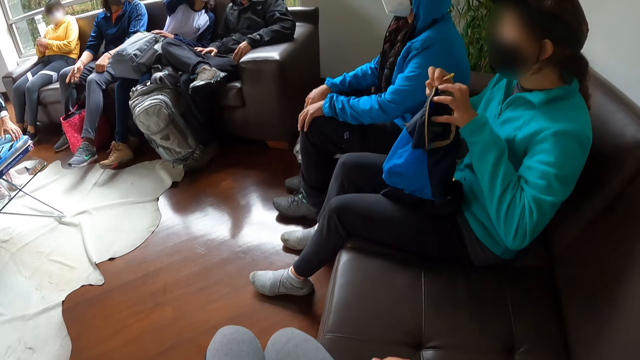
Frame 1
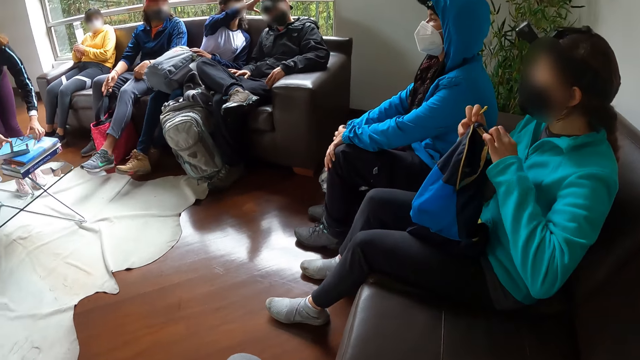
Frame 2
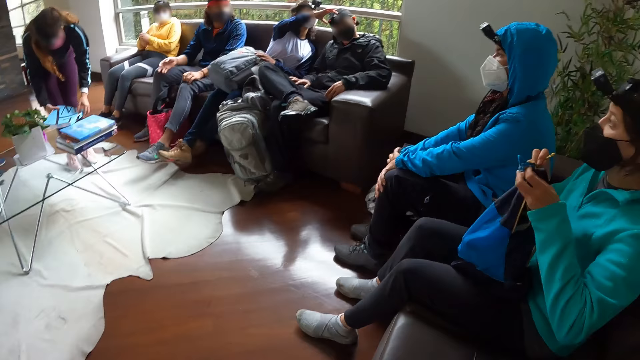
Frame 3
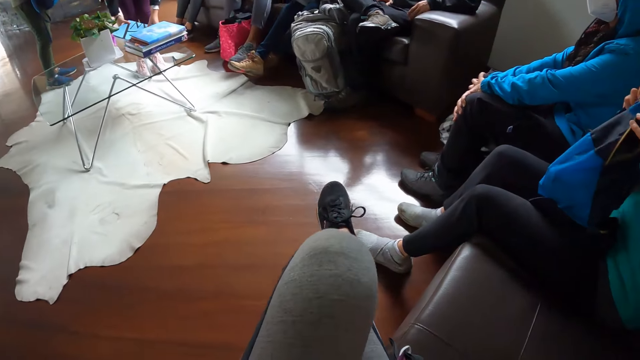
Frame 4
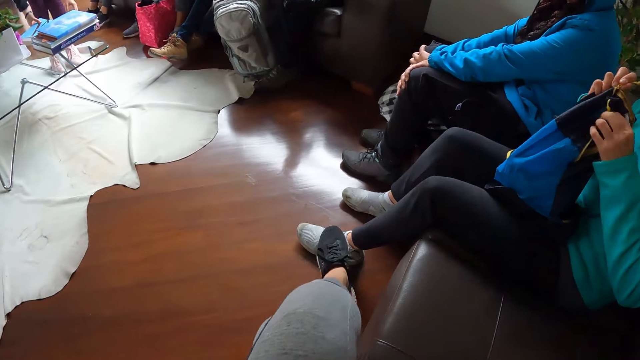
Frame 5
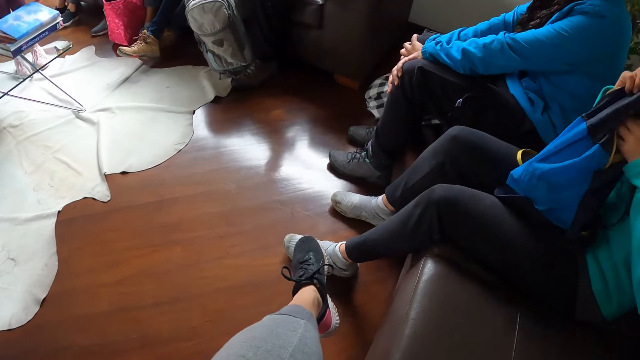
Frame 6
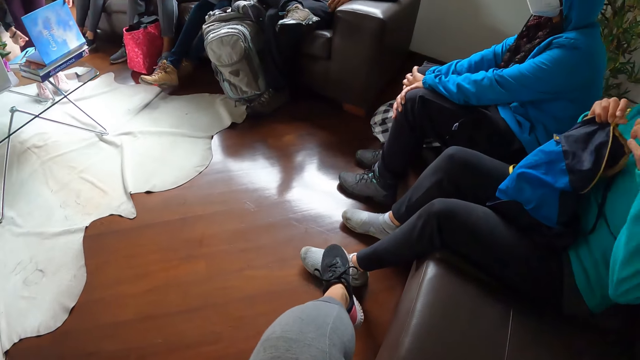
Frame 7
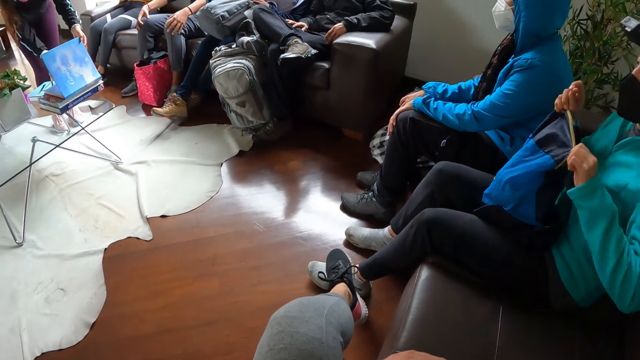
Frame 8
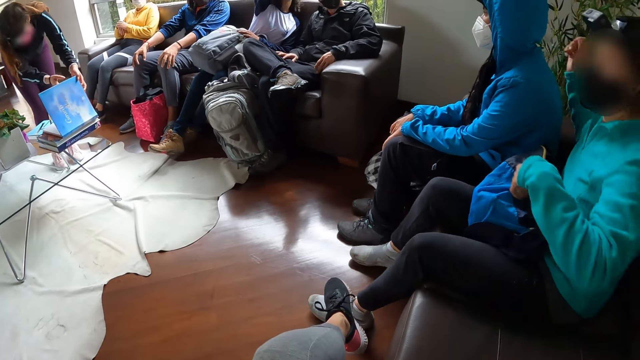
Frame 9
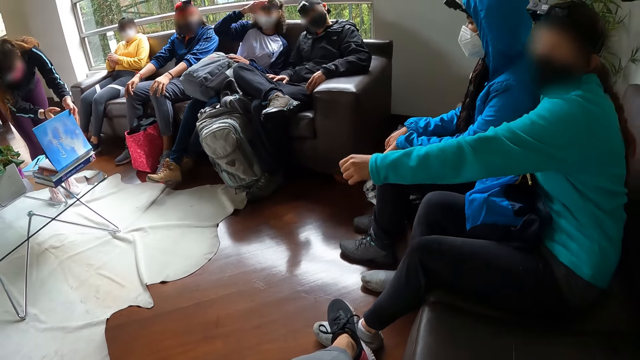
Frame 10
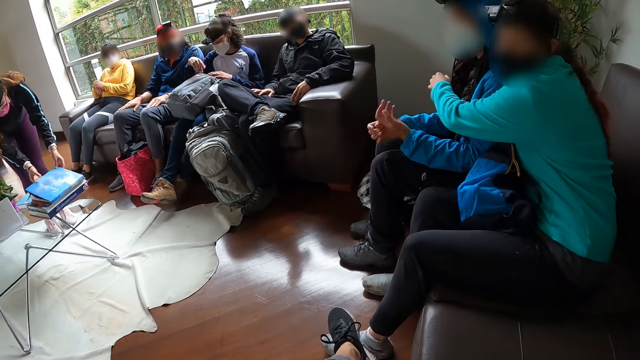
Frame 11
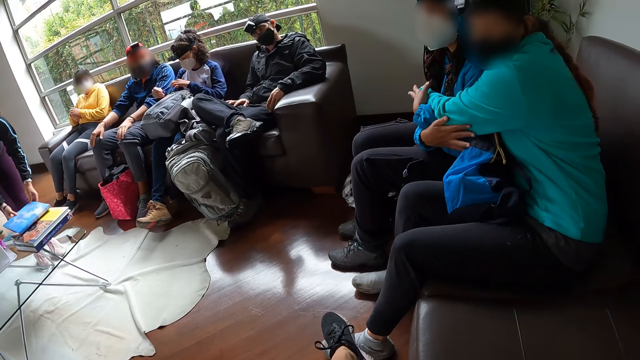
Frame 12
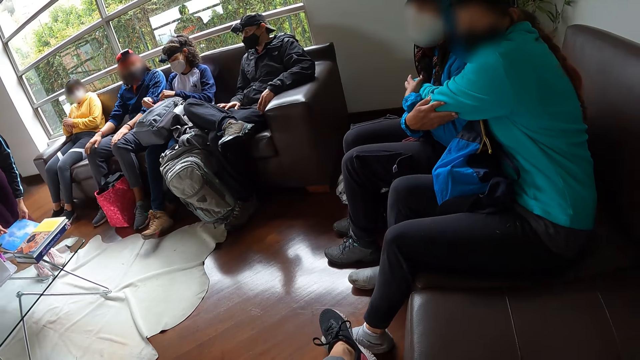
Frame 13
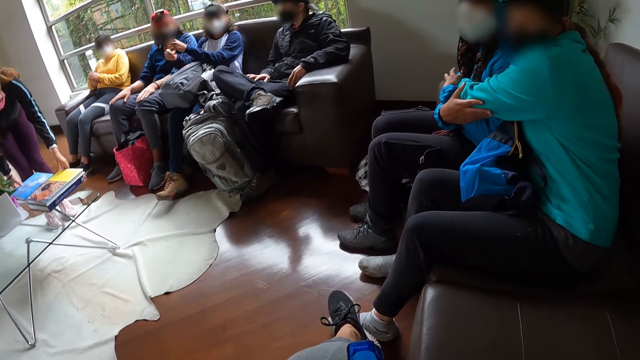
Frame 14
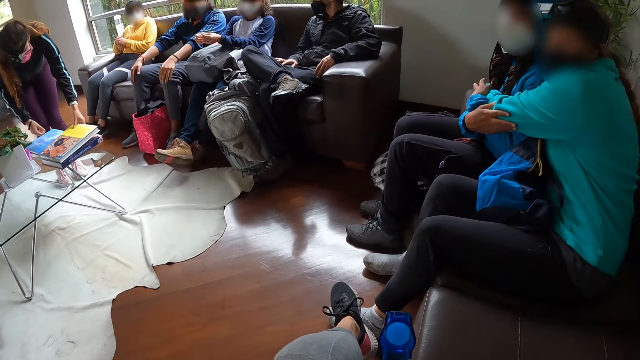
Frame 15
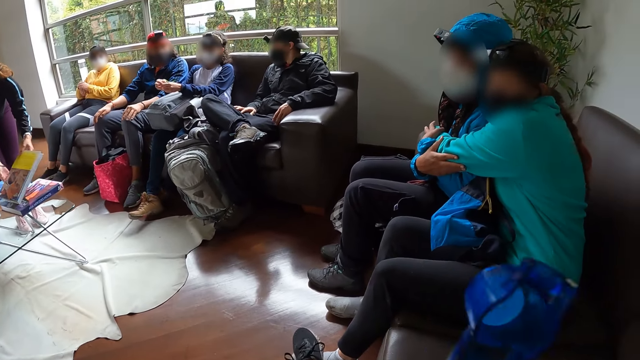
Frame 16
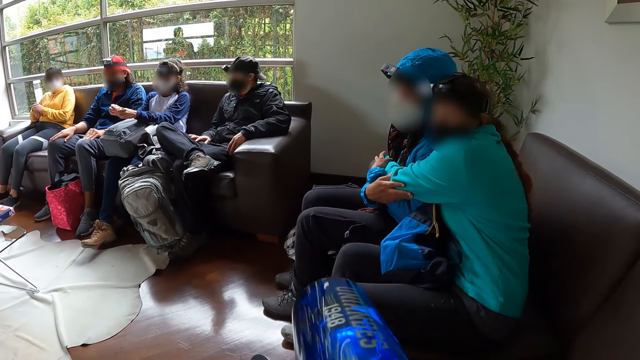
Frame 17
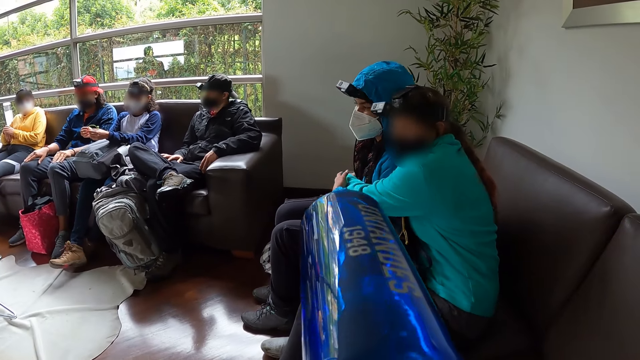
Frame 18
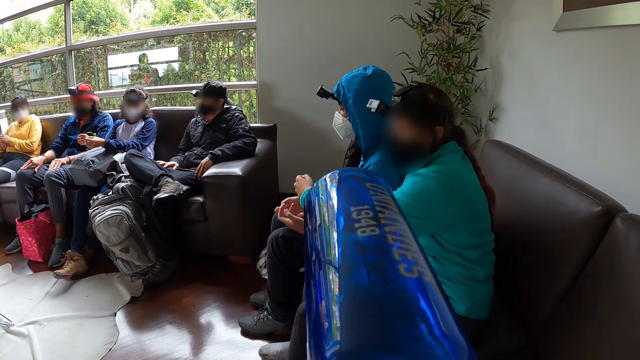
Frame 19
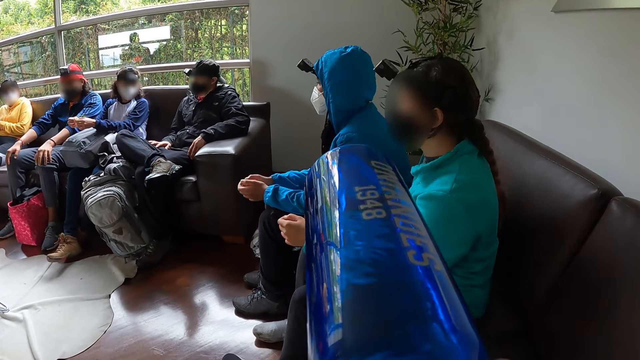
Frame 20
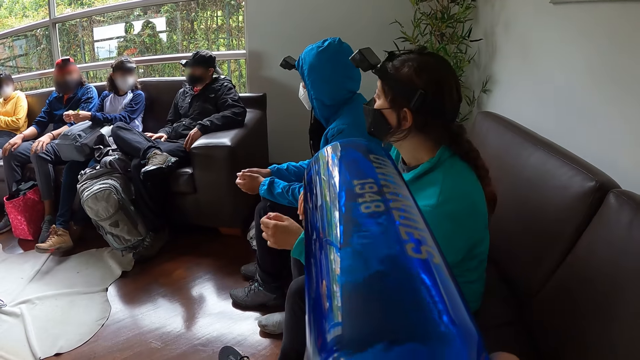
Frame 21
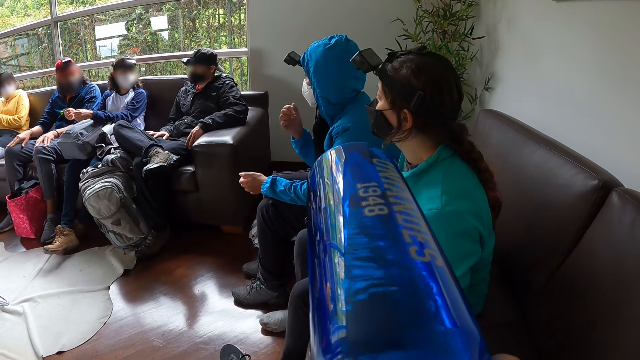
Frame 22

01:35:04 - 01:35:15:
A woman moves a book from a stack of books on a table with both hands. The camera wearer crosses her legs. The woman places the book in her hands on the table. Another woman puts her right hand in the bag. The first woman opens a book on the stack of books on the table with her right hand. The second woman zips the bag with her right hand. A third woman moves her hands on her legs. The first woman flips a page of the book on the stack of books on the table. The second woman hugs a fourth woman. The first woman closes the book on the stack of books on the table with both hands and moves the book from the stack of books on the table to the table with both hands. The fourth woman places her hands on the left hand of the second woman. A fifth woman places her left hand on a bag on her lap. The first woman picks up a book from the stack of books on the table with both hands. The camera wearer drinks water from the bottle of water in her hands.

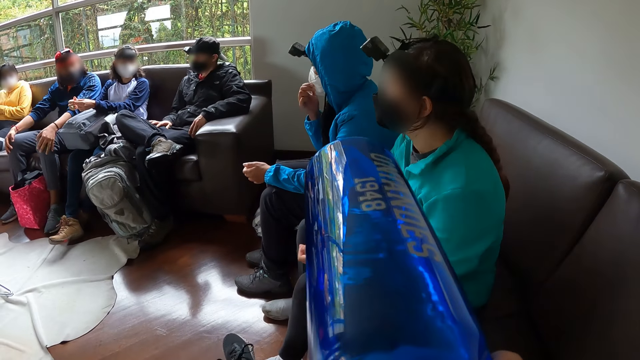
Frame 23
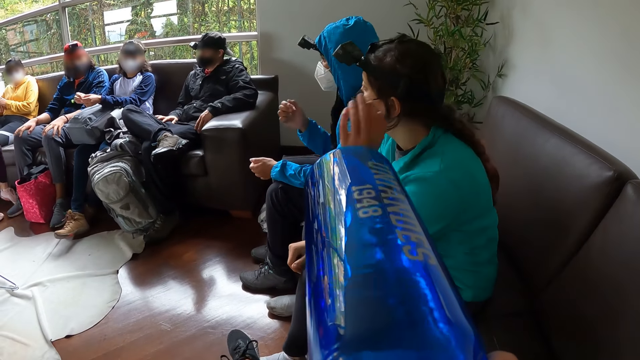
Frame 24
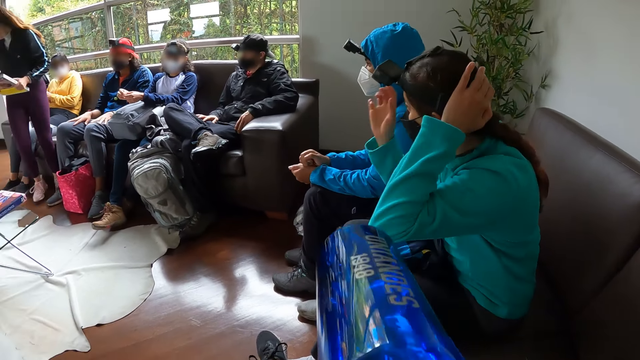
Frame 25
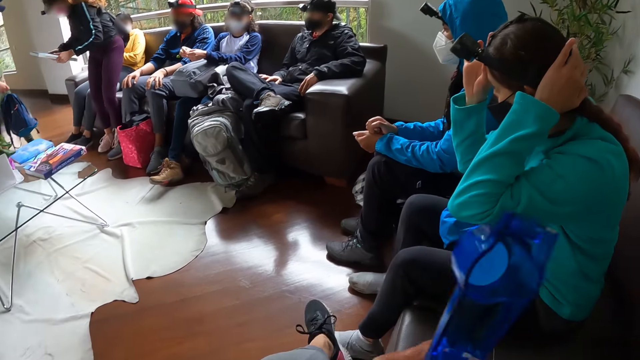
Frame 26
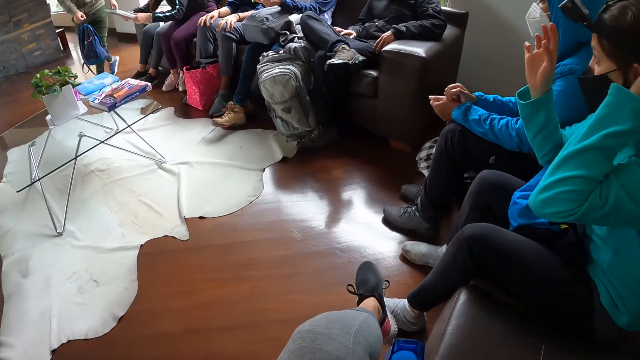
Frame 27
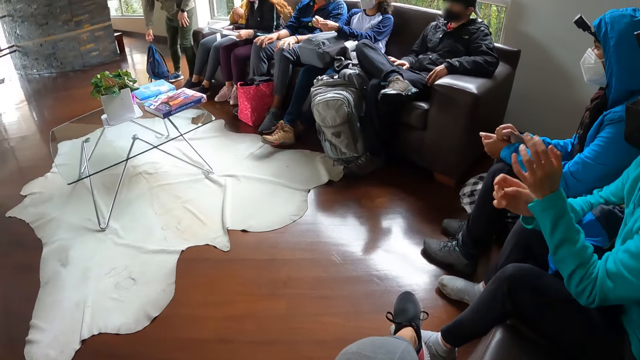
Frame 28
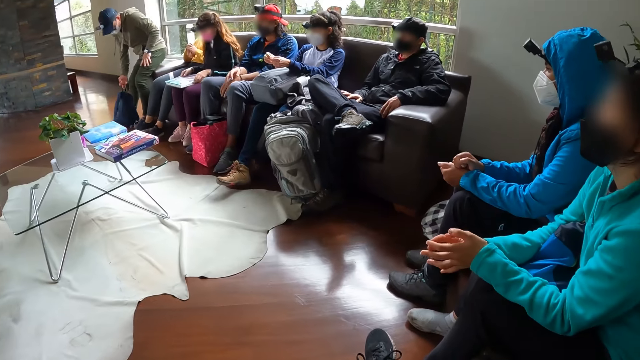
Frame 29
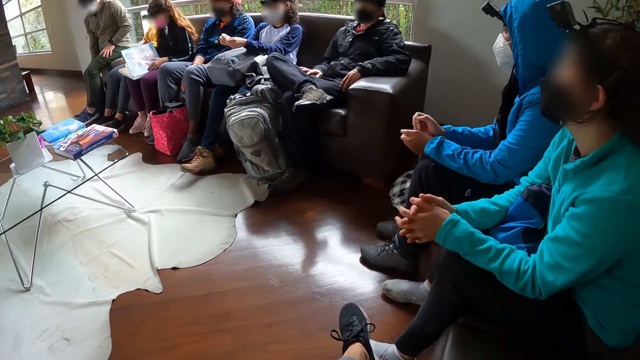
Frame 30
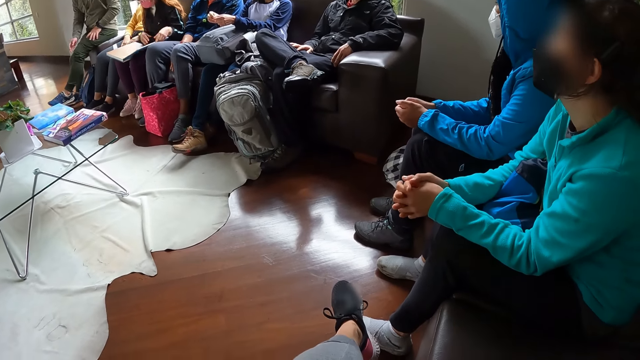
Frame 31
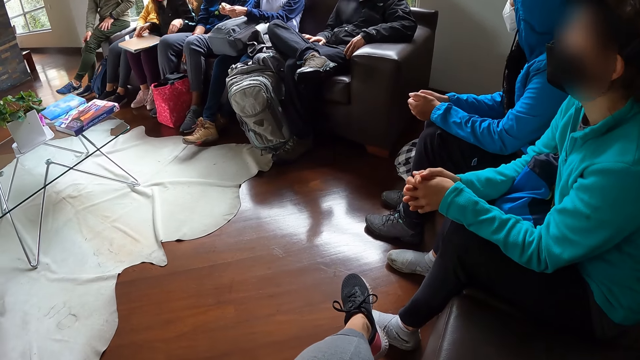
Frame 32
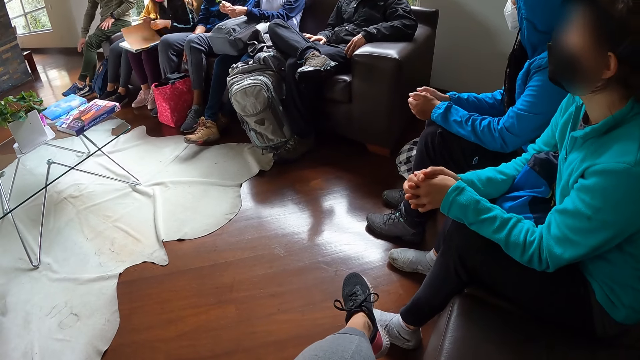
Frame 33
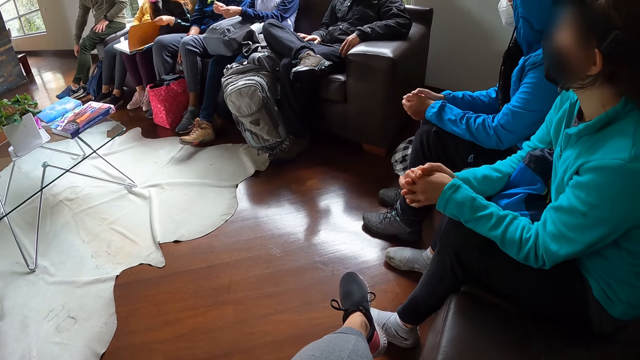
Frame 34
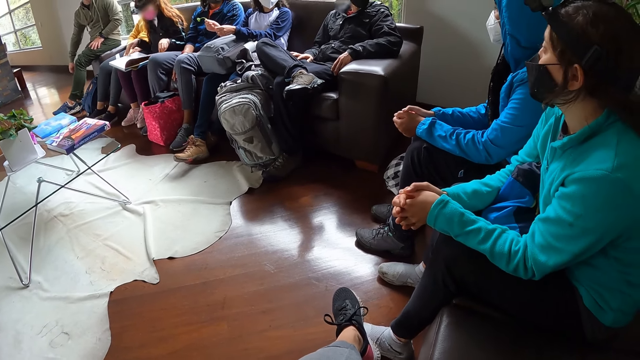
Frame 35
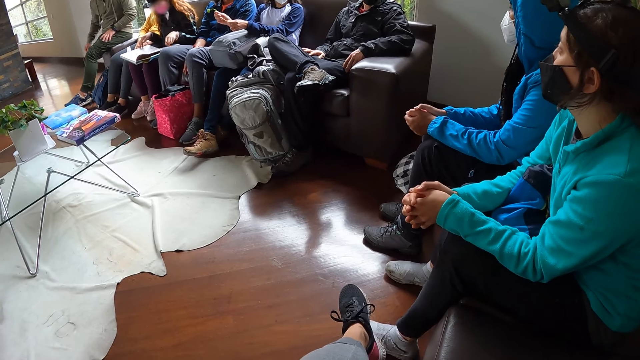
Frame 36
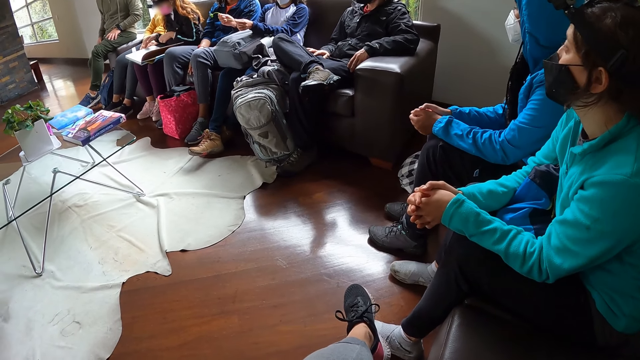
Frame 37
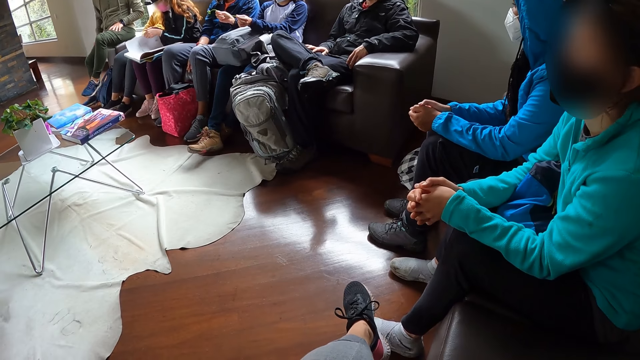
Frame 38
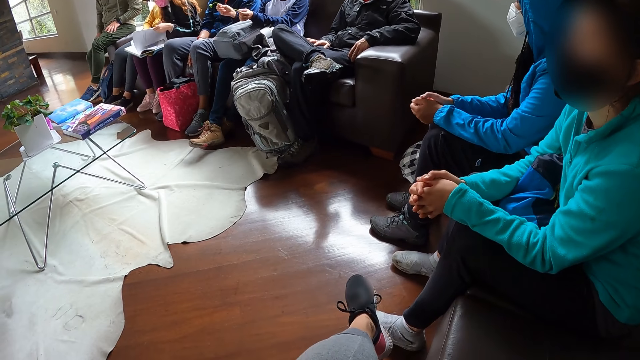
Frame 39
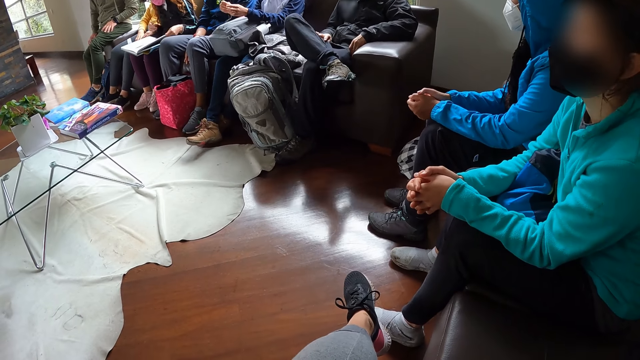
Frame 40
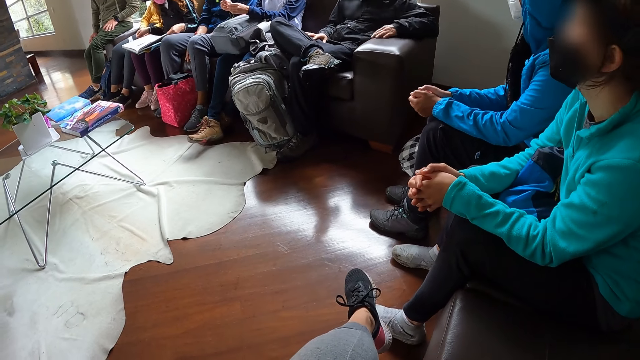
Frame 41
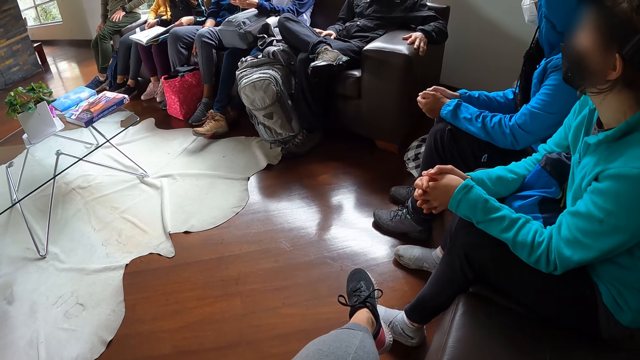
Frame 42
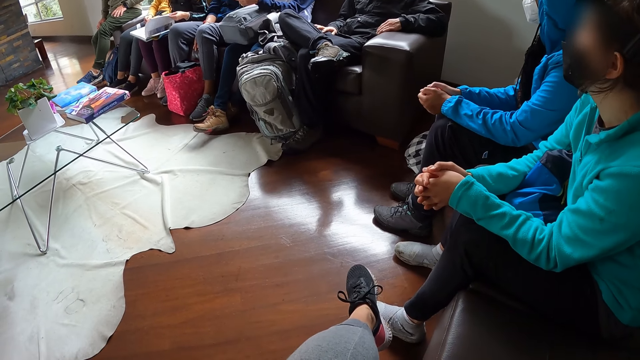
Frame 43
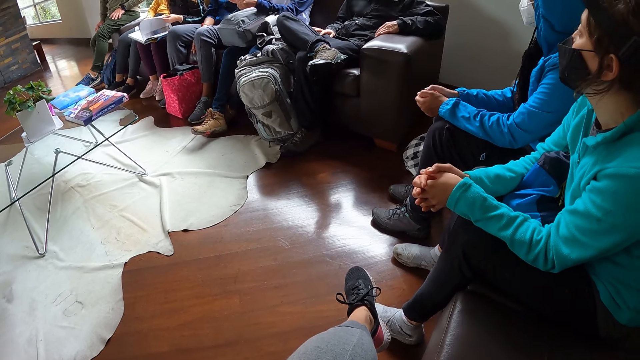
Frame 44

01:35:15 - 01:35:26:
A woman sits on the sofa in the apartment. A man sits on an armrest of the sofa in the apartment. The man drops the bag in his right hand on the floor. The woman opens the book on her lap with her right hand. The woman opens a page in the book on her lap with her right hand. The woman opens a page in the book on her lap with both hands. The man moves his left leg. Another man moves his left hand on the armrest of the sofa.
